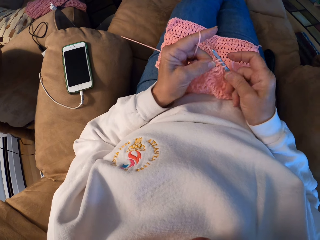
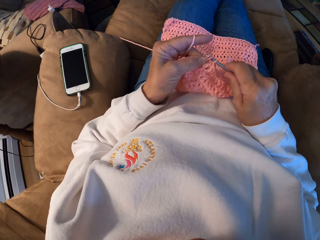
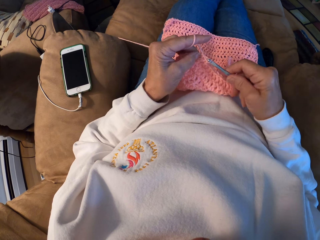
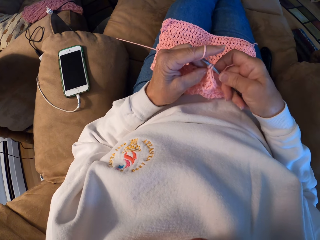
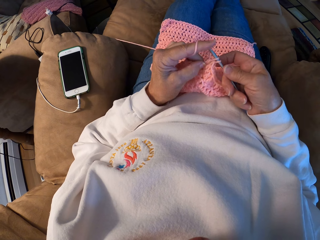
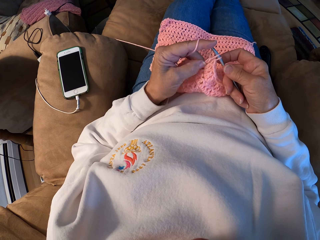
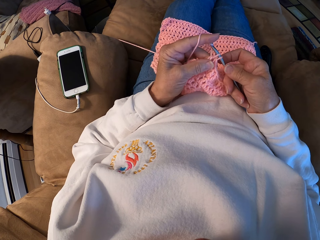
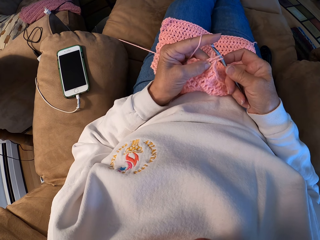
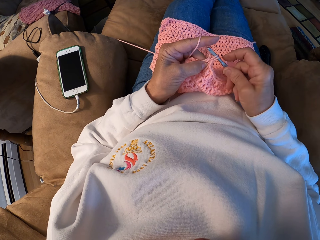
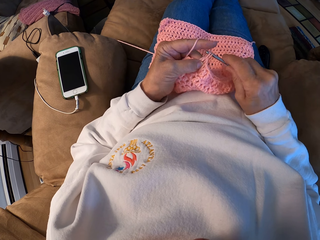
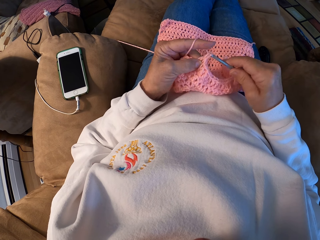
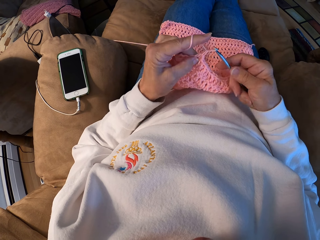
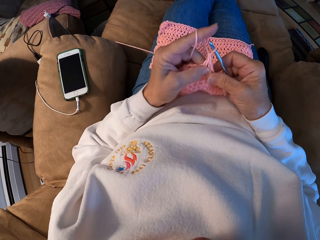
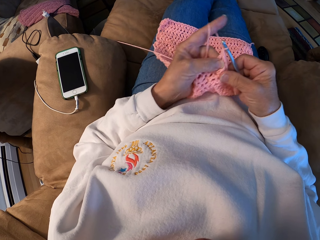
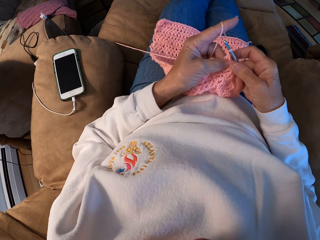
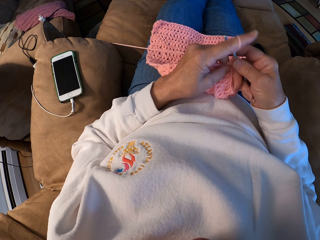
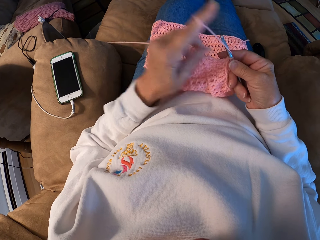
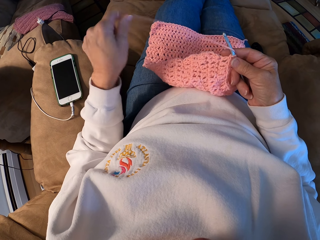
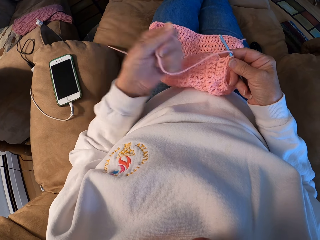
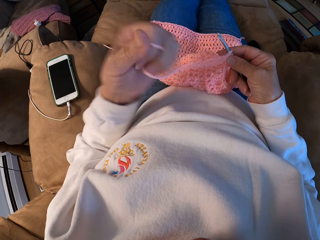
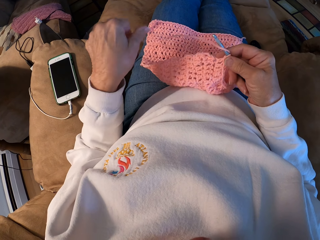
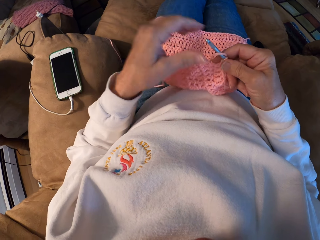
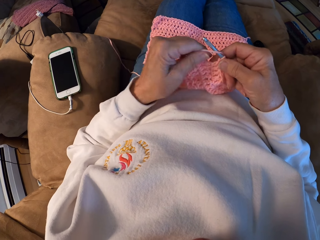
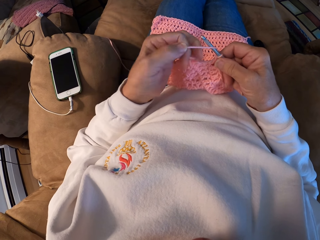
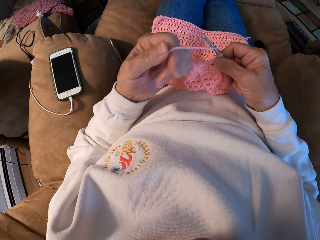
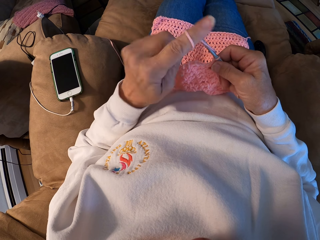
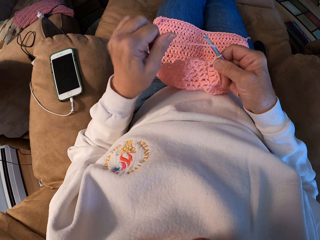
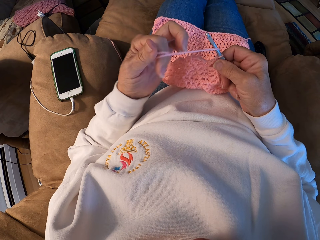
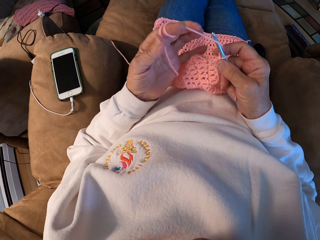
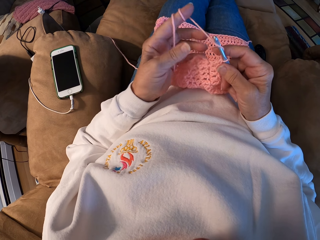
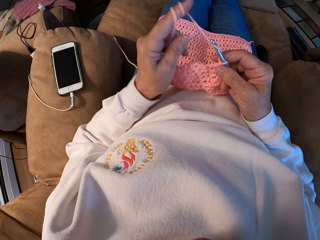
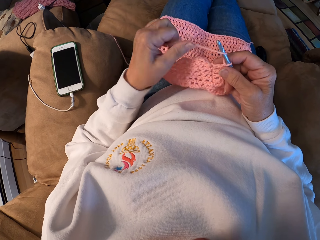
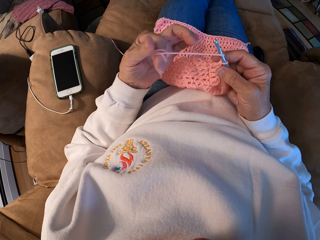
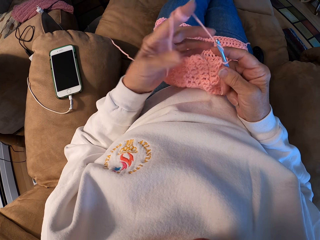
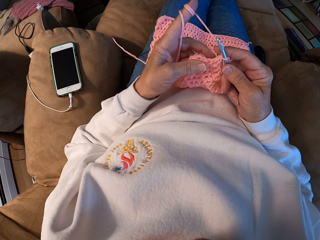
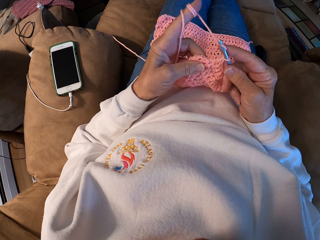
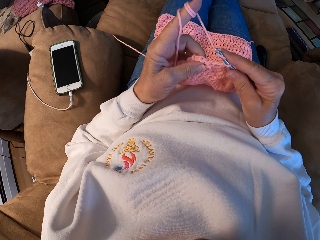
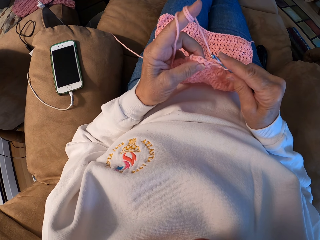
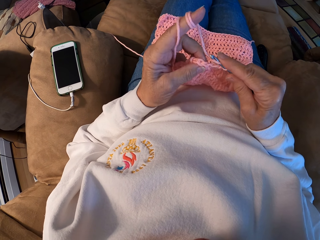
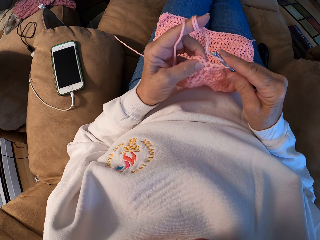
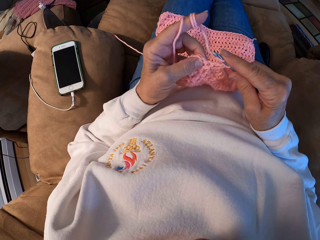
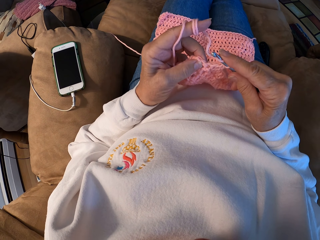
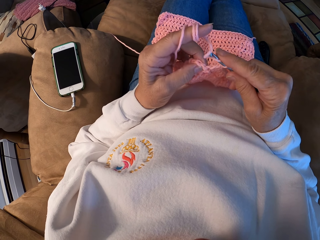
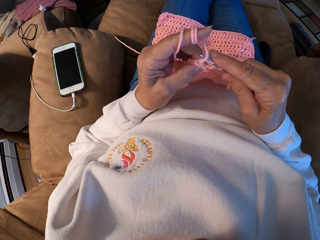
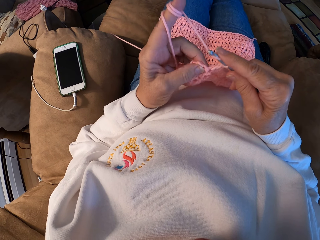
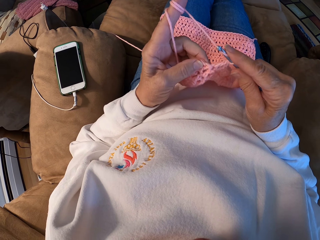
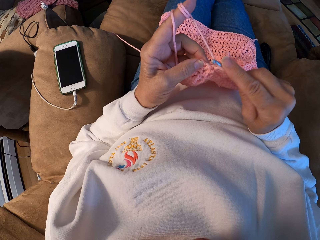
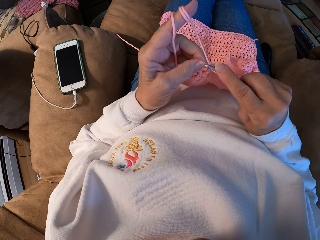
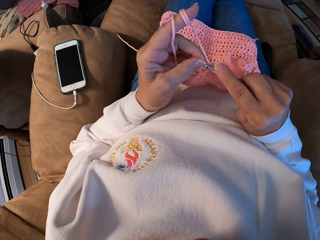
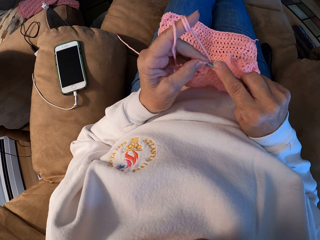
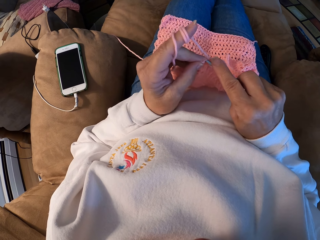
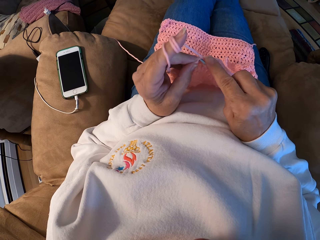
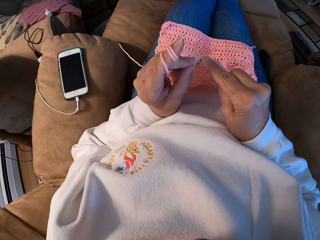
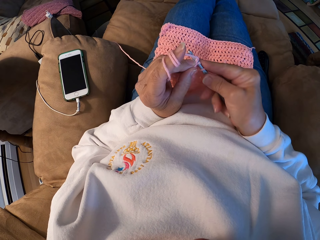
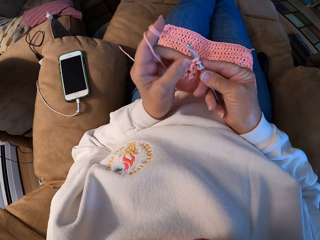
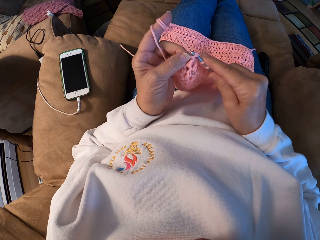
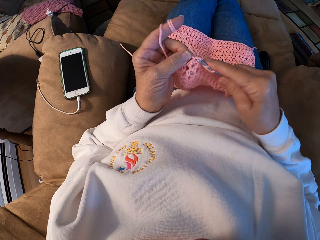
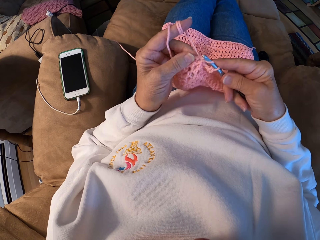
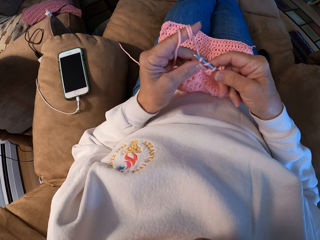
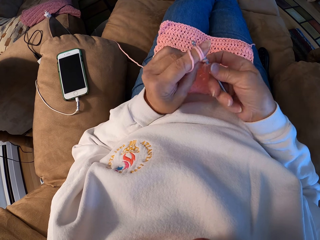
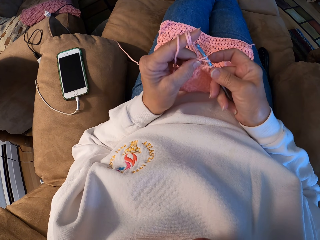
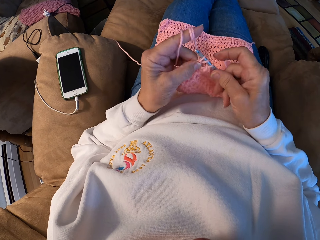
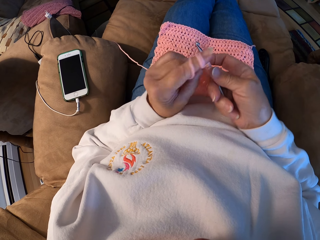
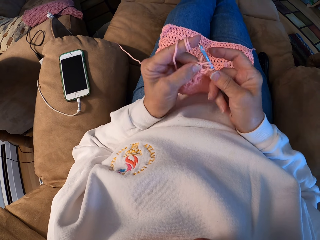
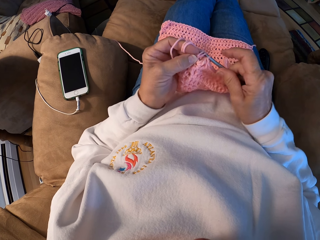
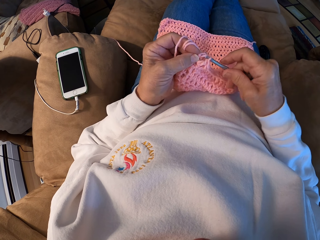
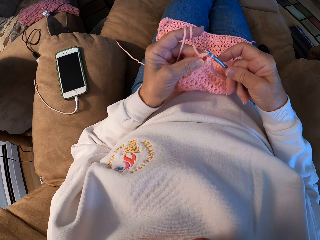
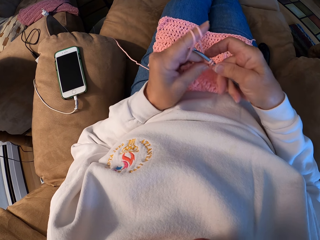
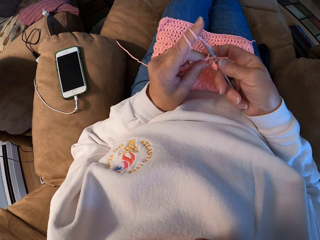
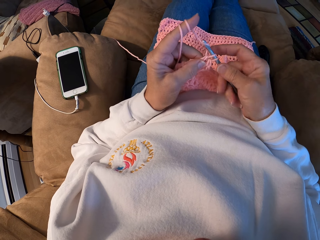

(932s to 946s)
The camera wearer releases the yarn from her left hand. She adjusts the thread. She rolls the yarn around her left index finger. She stares at the garment. She crochets the garment with the yarn.

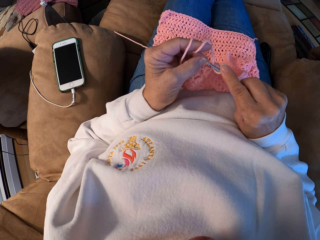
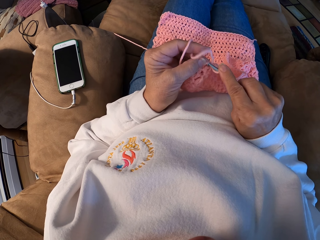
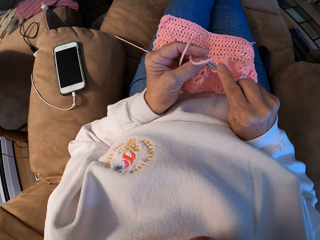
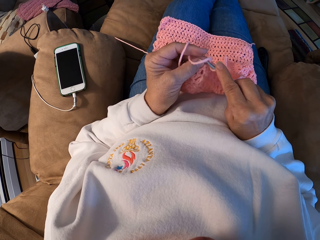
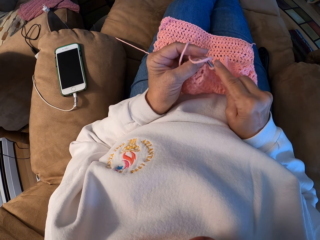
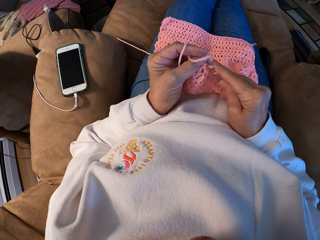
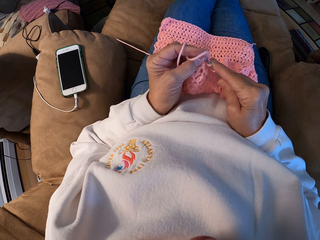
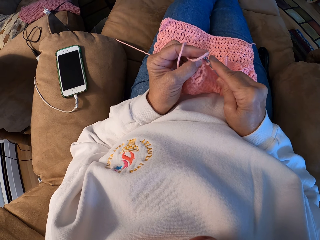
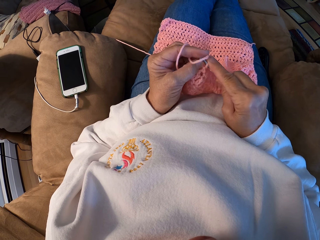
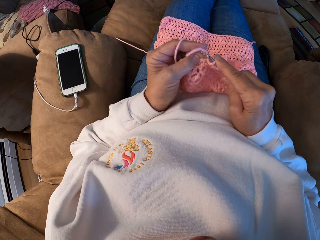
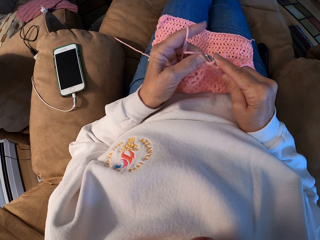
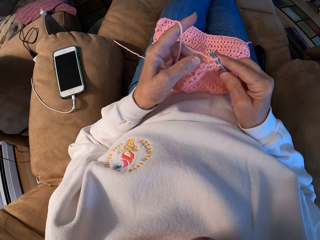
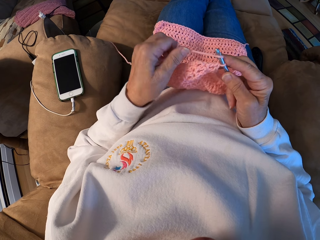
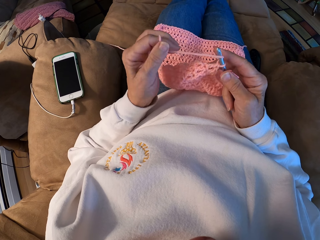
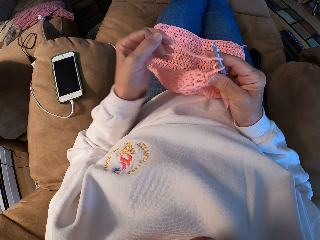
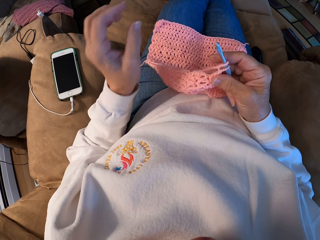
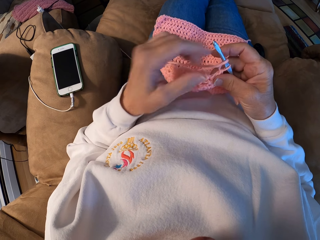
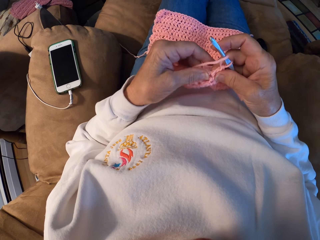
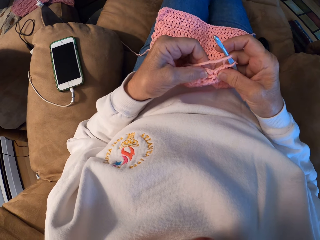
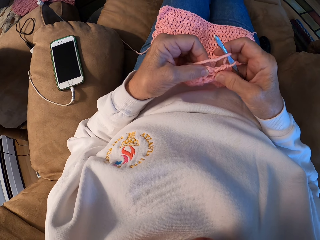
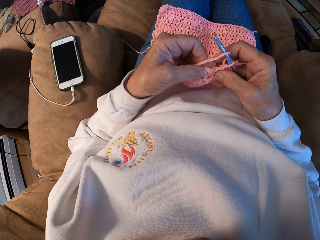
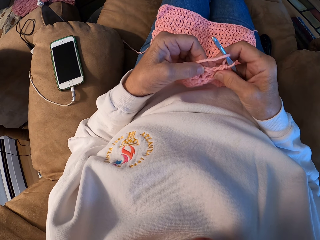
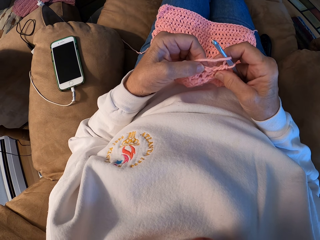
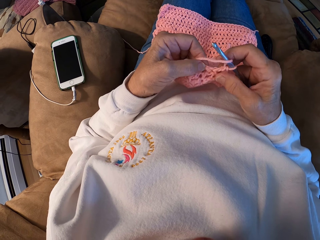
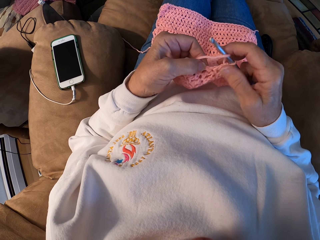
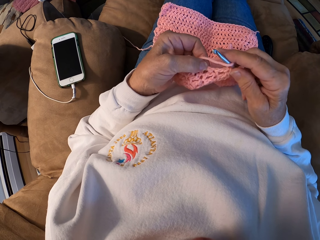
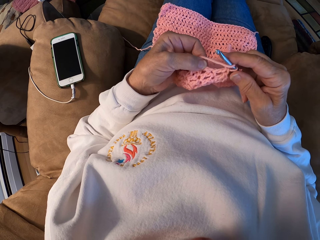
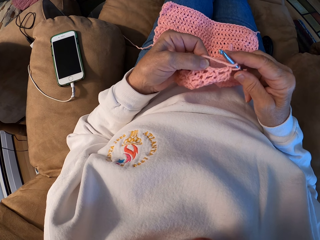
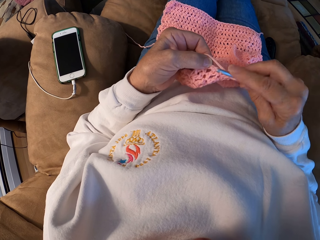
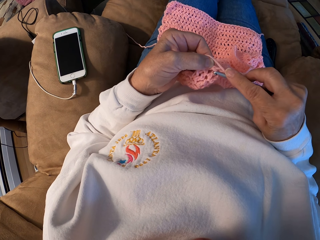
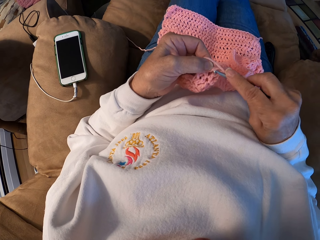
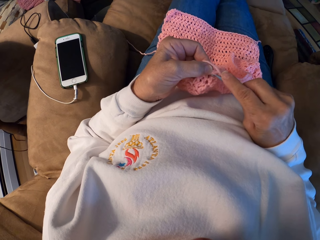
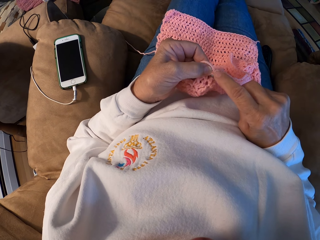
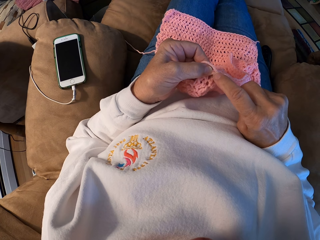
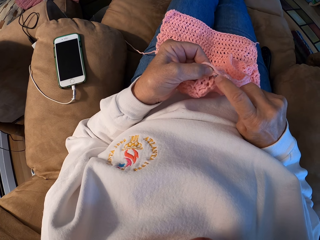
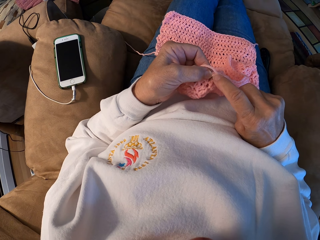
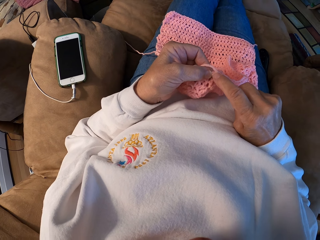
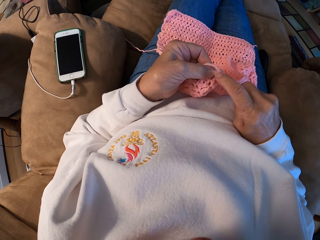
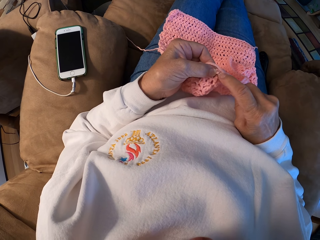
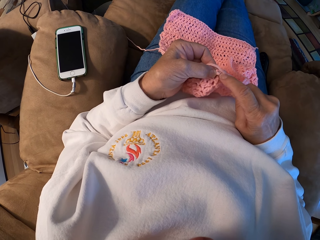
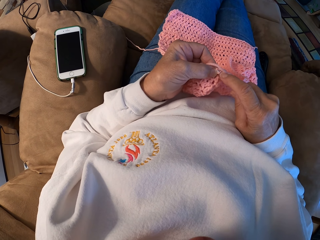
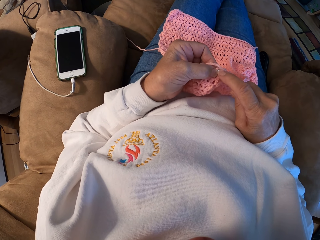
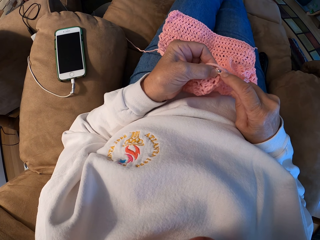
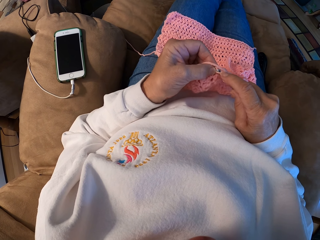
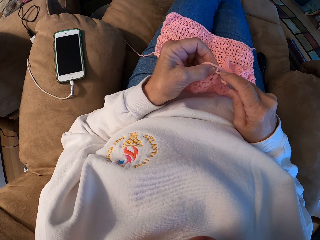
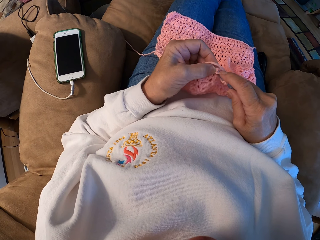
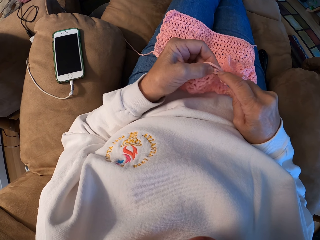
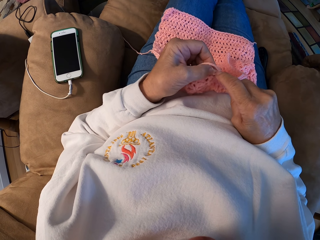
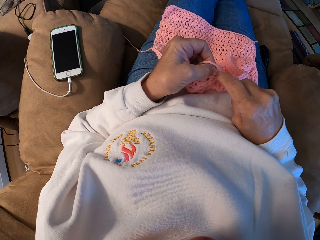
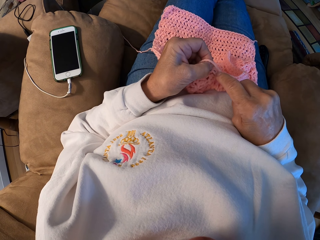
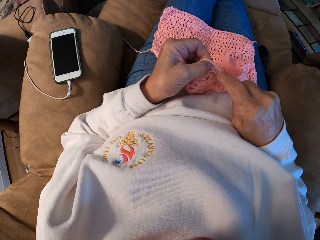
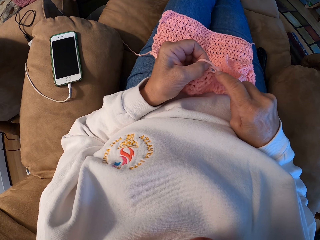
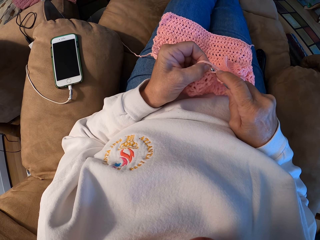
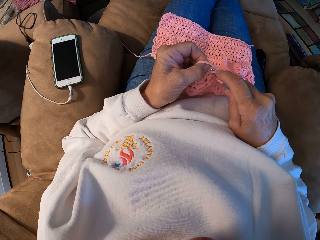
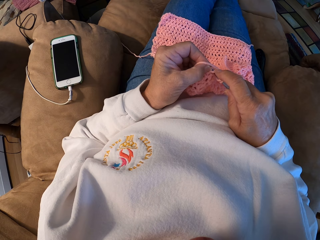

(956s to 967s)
The camera wearer releases the yarn from her left hand. She holds the garment. She holds the yarn with her left hand. She stares at the garment. She crochets the garment with the yarn.
